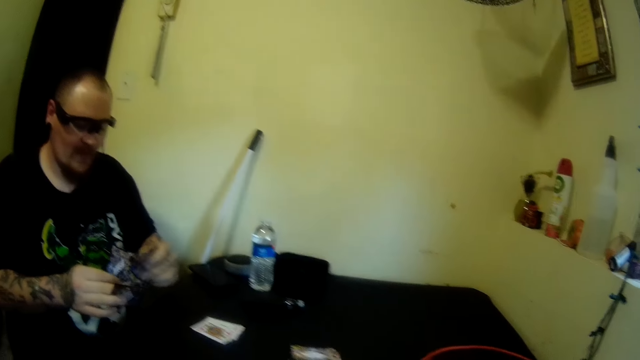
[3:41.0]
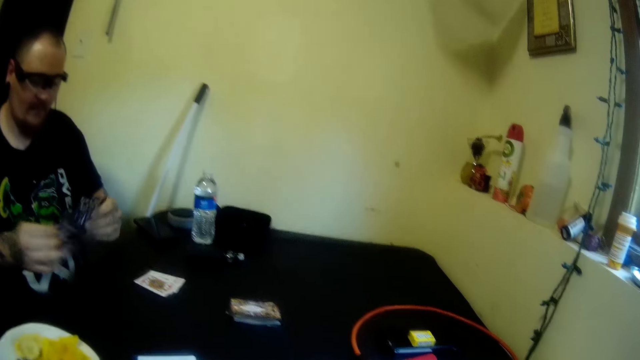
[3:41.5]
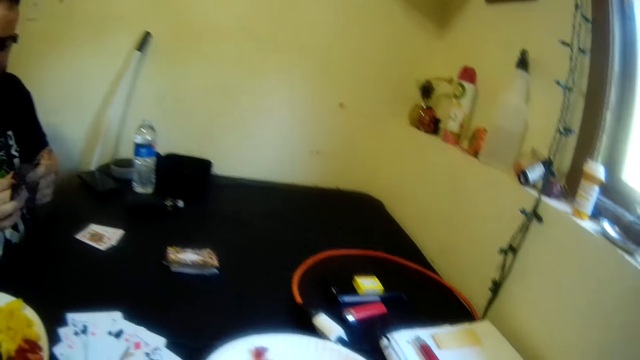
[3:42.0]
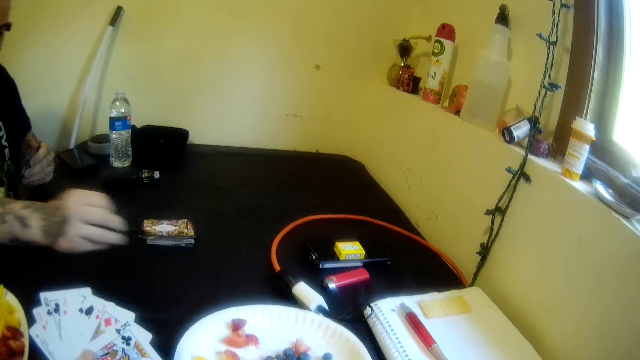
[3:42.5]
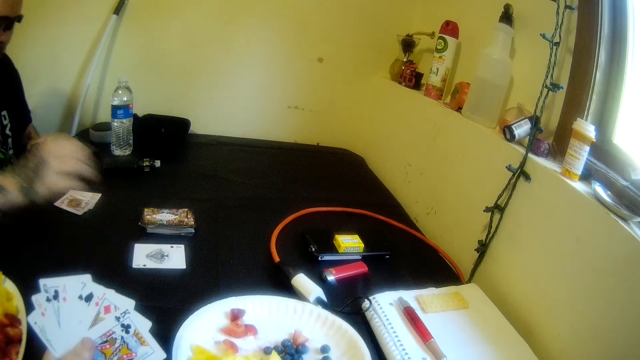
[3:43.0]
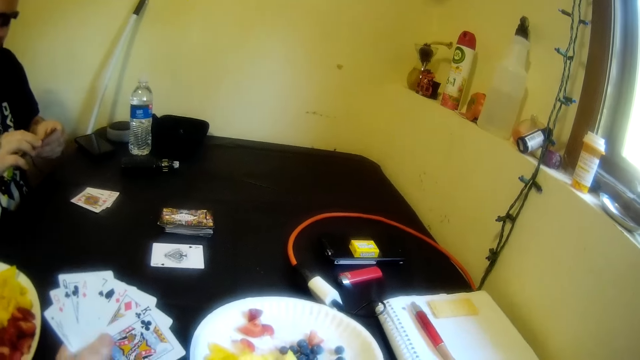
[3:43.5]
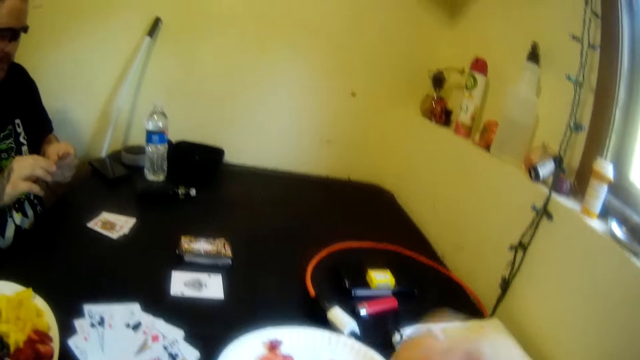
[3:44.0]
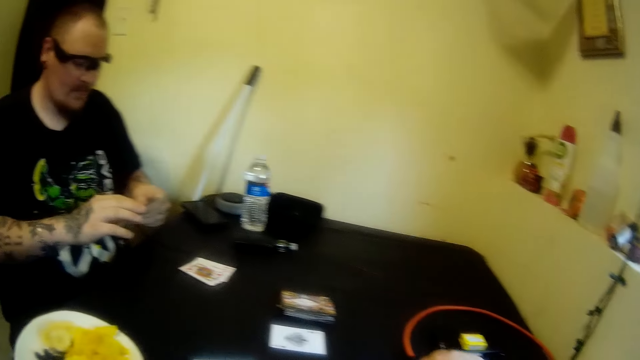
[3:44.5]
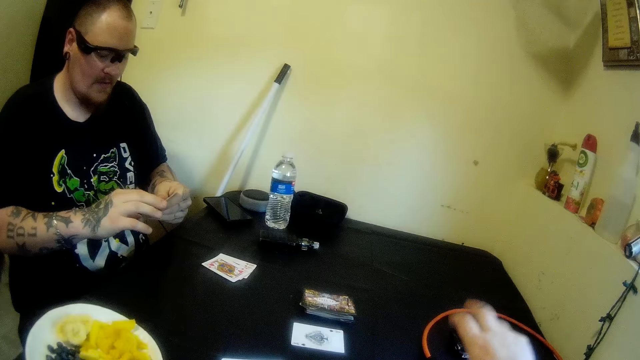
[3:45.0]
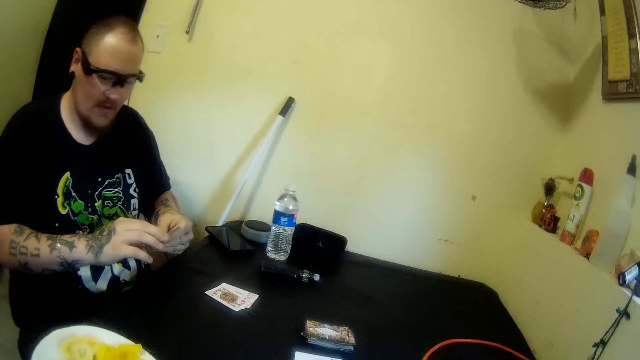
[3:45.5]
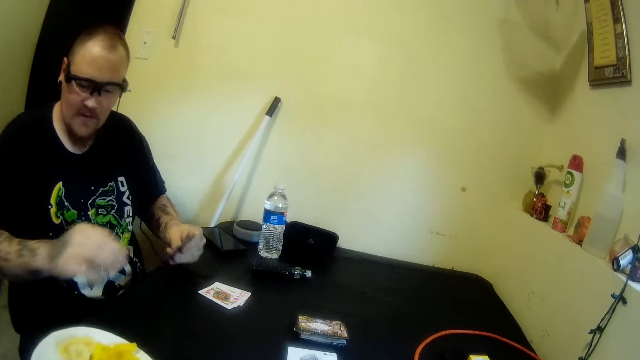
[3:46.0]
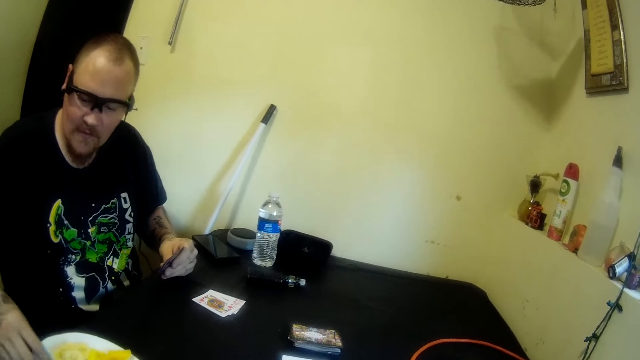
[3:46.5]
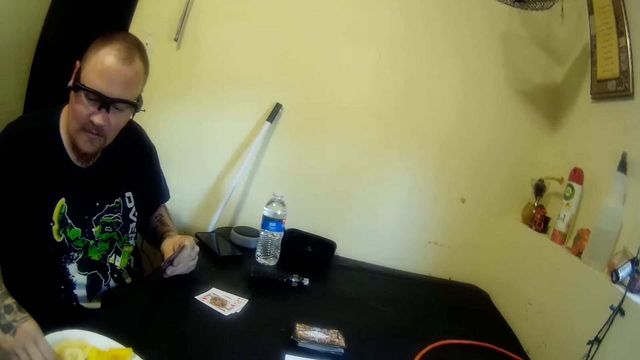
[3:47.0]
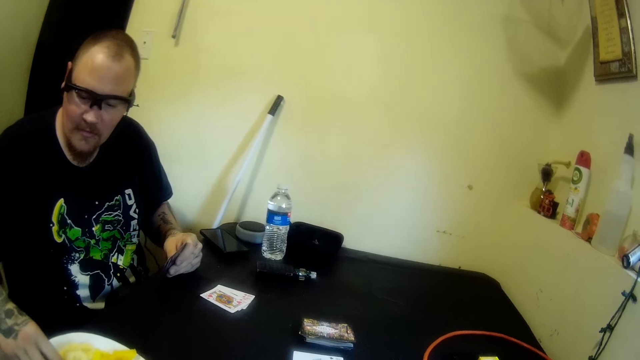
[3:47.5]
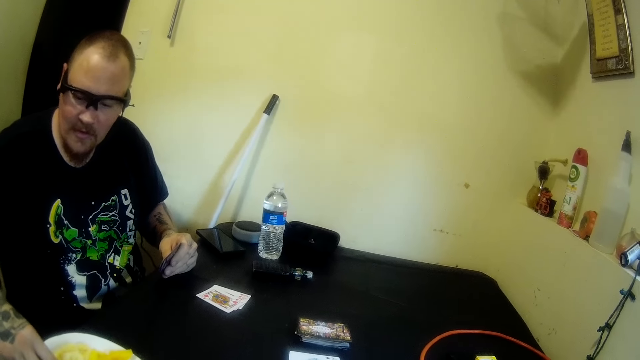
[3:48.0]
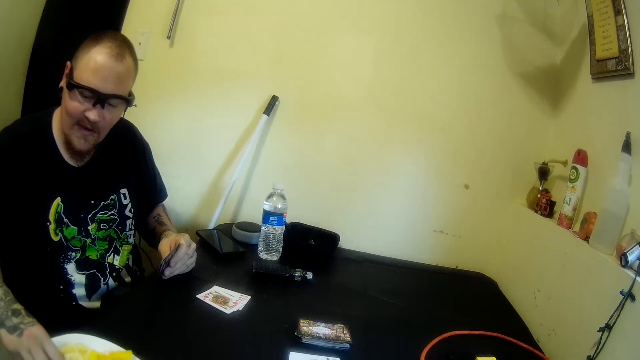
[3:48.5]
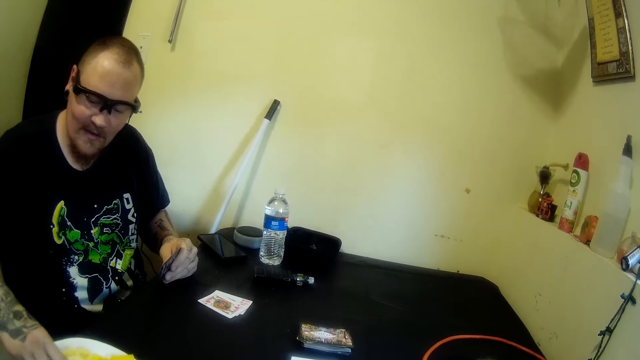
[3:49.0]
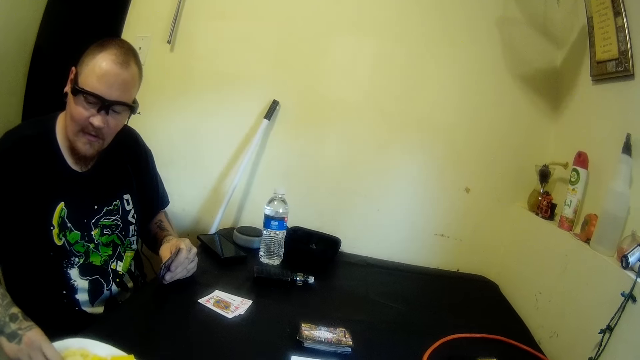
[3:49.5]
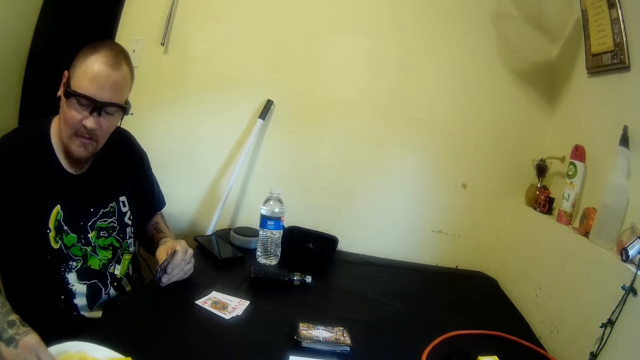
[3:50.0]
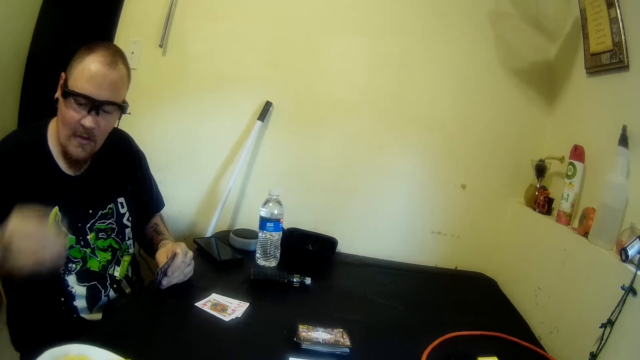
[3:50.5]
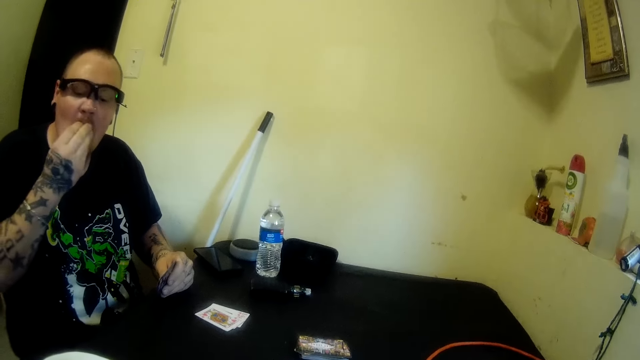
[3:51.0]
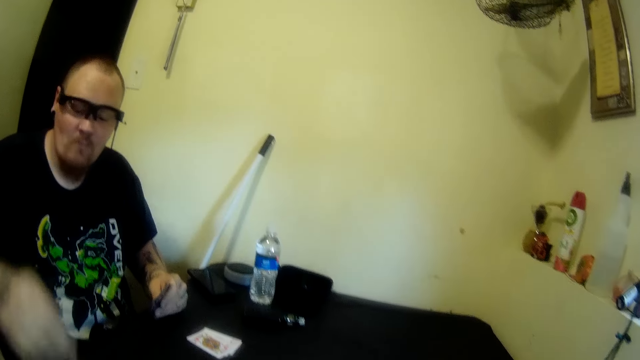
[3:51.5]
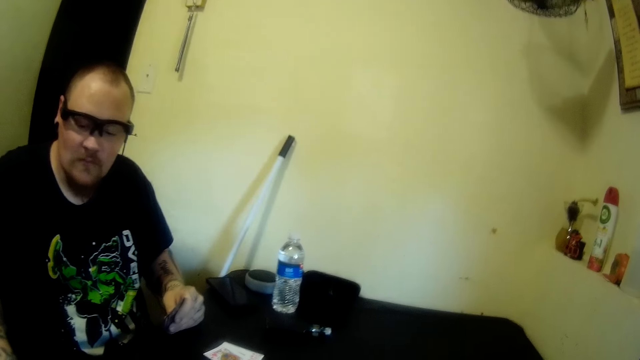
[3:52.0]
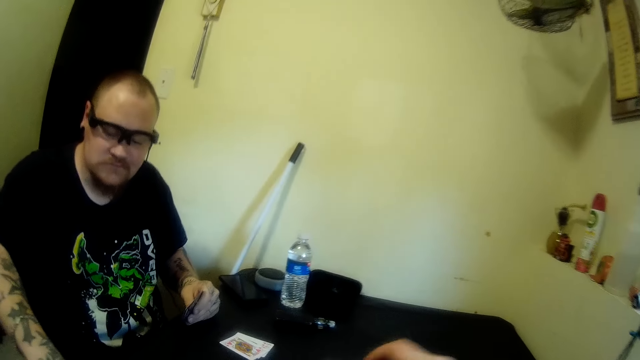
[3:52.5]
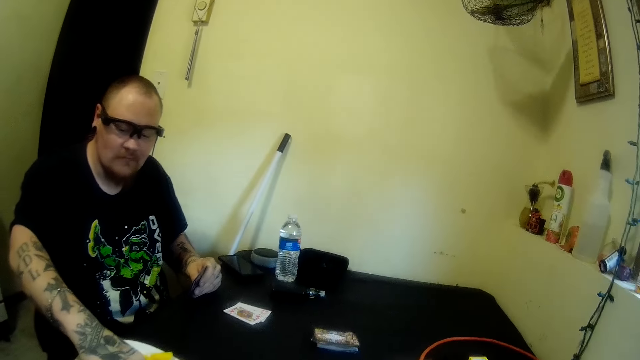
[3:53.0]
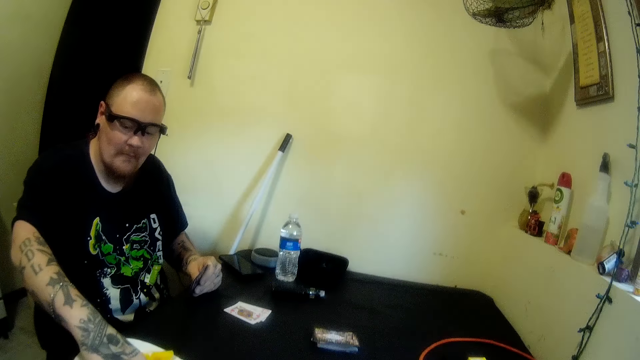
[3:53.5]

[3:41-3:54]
A man shuffles the cards. The man drops a card on the table with his right hand. The camera wearer lifts their hand. They drop a card on the table with their right hand. The man picks plantain from the plate on the table with his right hand. The man inserts the plantain into his mouth with his right hand and picks plantain from the plate on the table with his right hand.

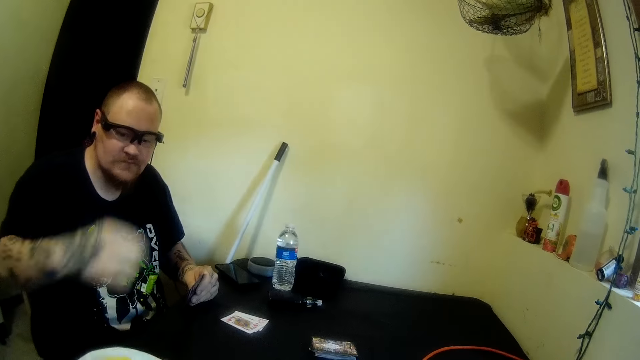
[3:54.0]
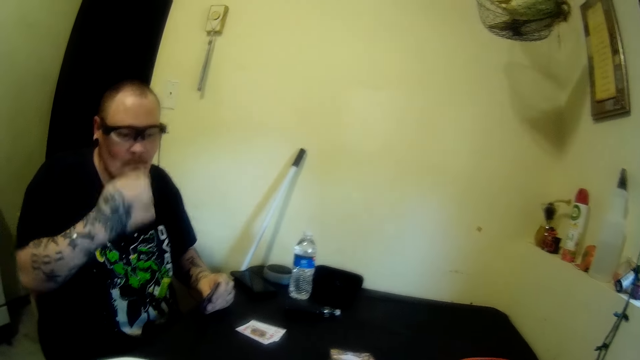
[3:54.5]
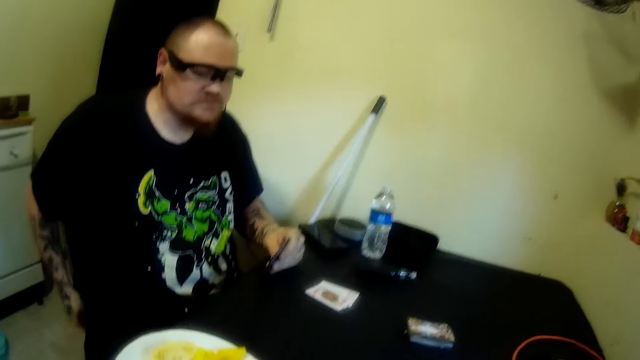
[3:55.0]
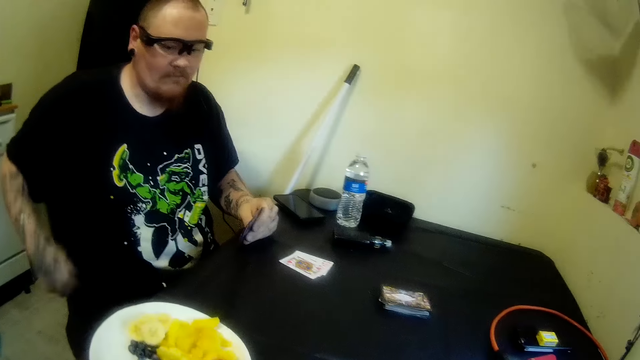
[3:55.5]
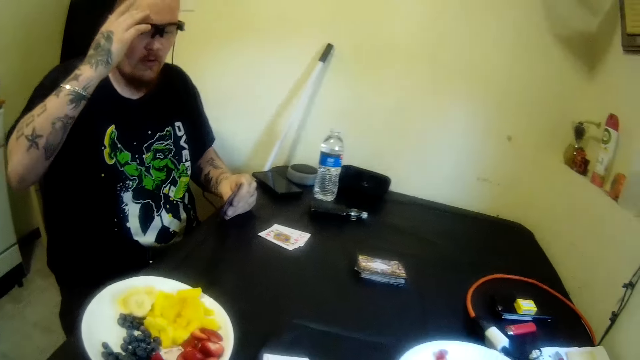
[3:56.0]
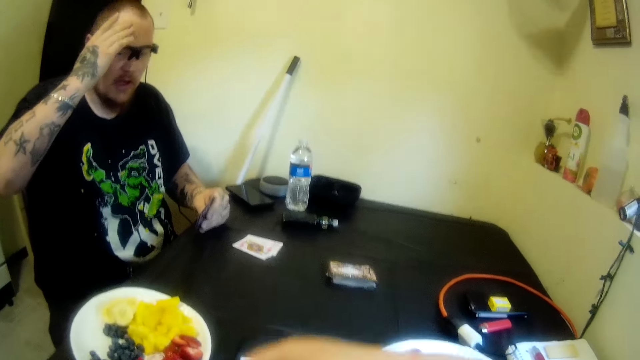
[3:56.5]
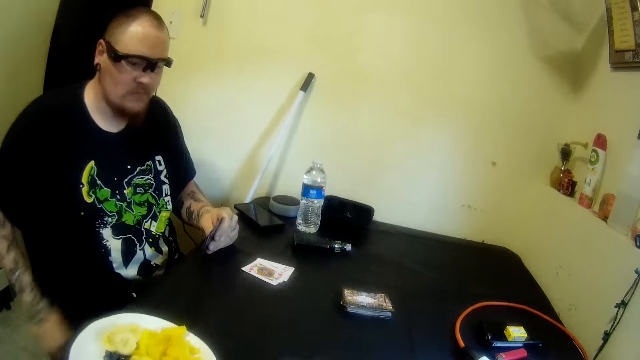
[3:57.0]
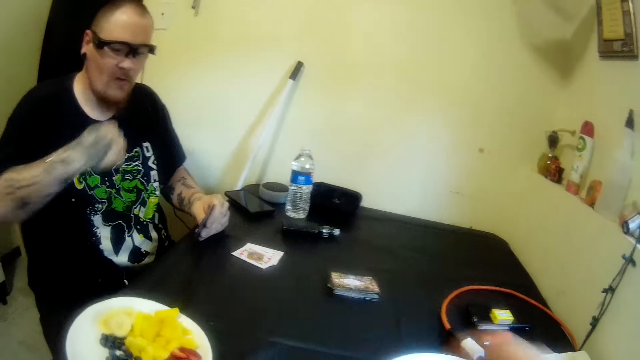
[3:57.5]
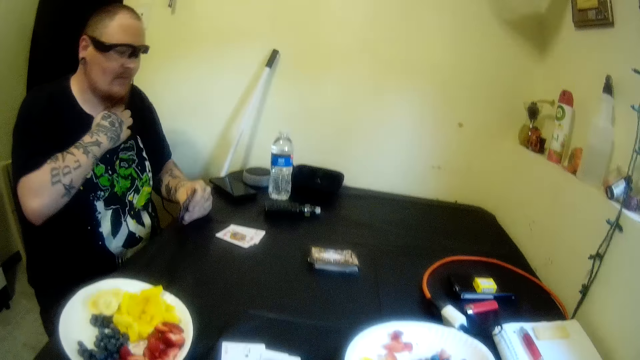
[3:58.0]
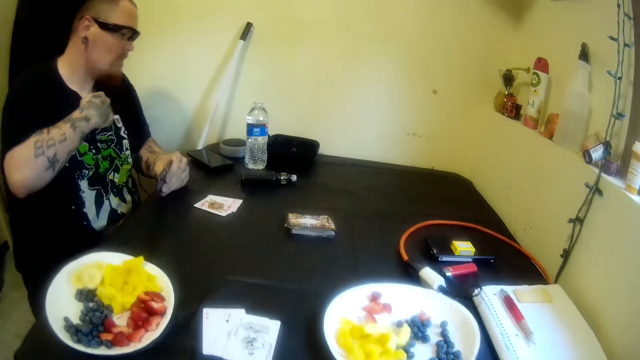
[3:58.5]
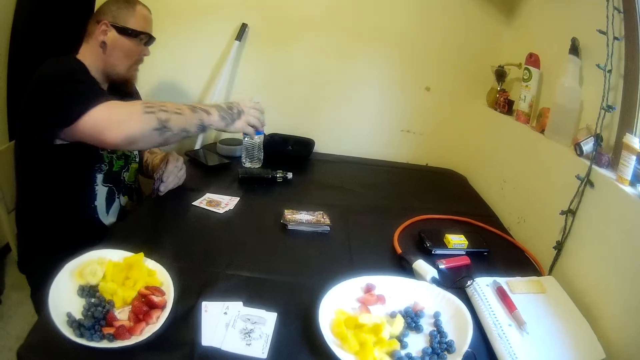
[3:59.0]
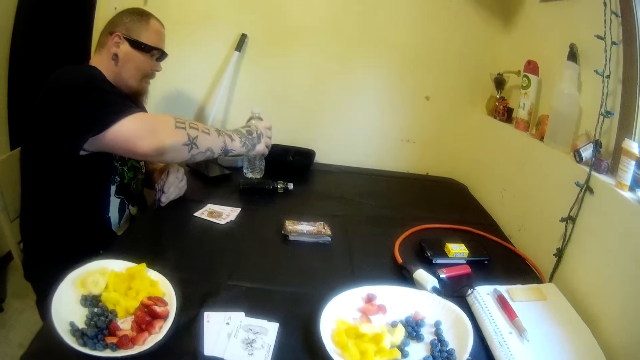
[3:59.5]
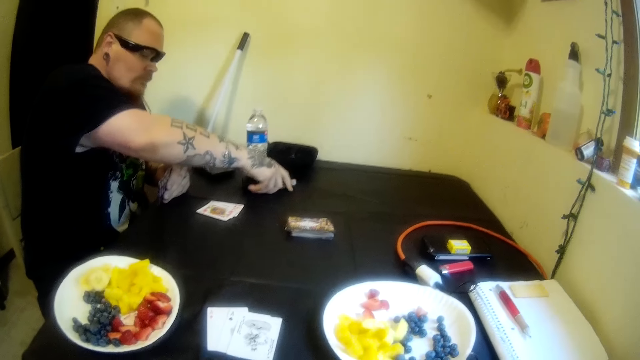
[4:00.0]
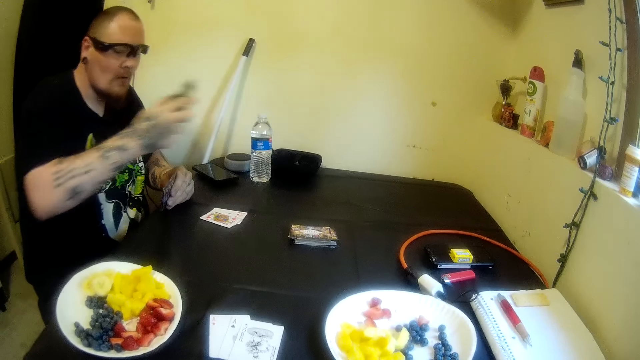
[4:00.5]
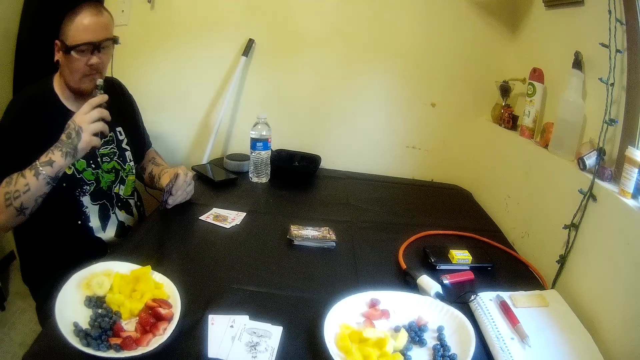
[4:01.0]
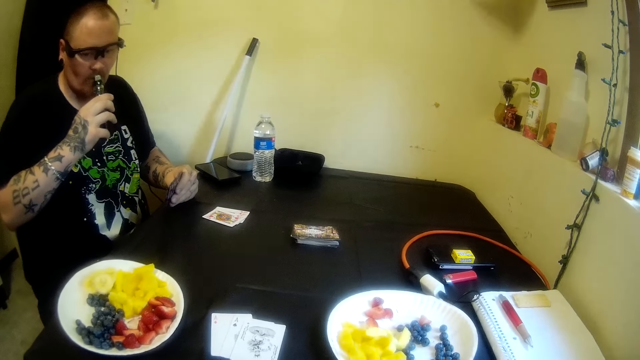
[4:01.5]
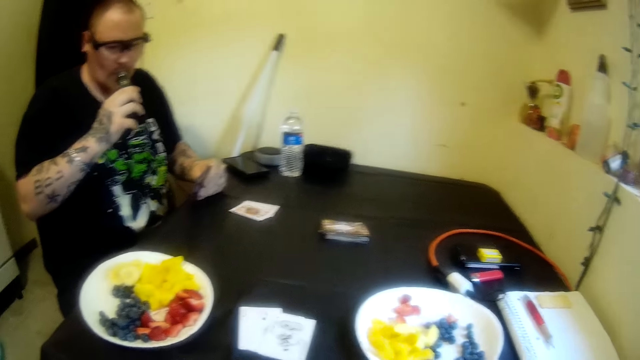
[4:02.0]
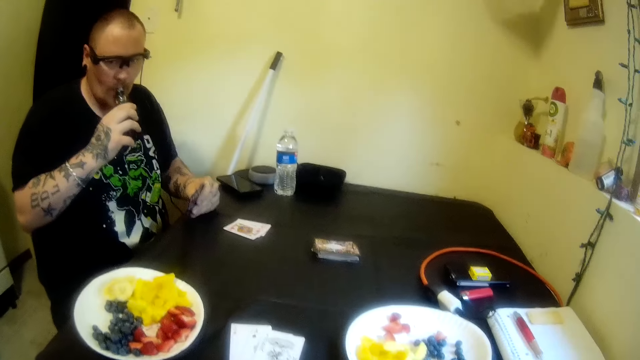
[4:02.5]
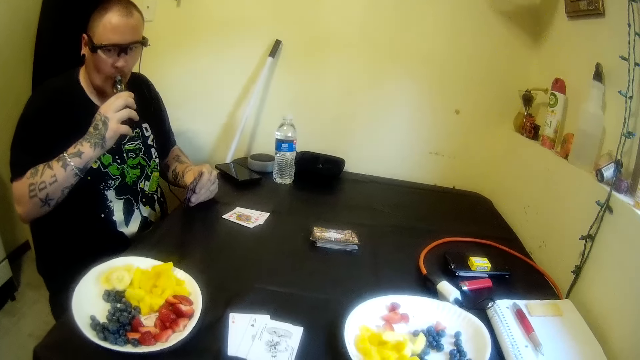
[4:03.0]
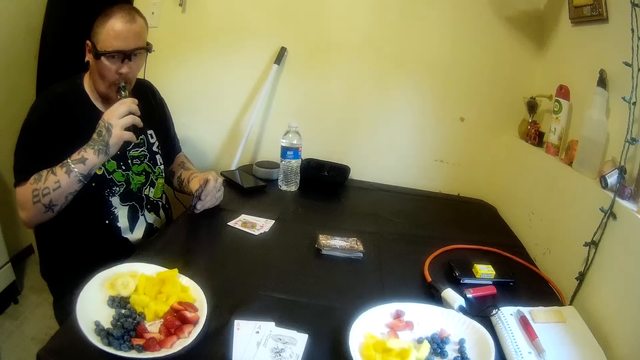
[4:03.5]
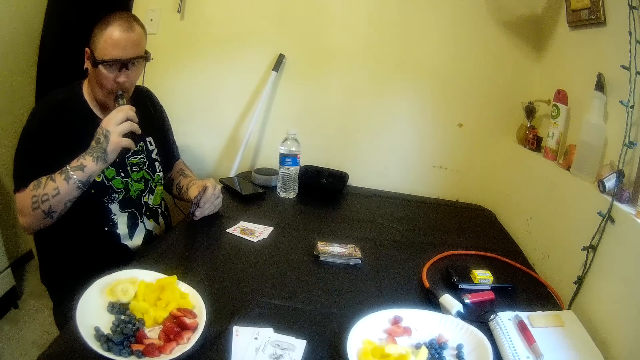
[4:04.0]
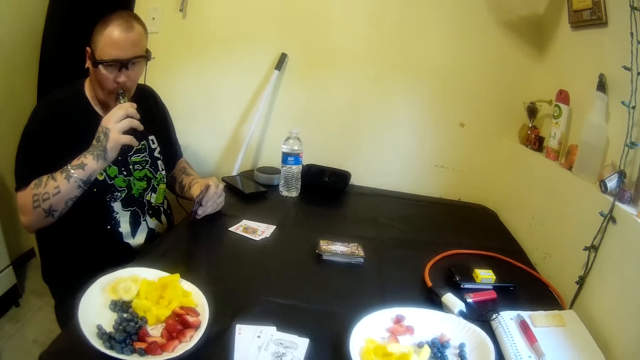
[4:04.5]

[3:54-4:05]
A man inserts the plantain into his mouth with his right hand. He rubs his clothes with his right hand, wipes his hand on his trouser, and scratches his body with his right hand. The camera wearer puts a card on the table. The man wipes his hand on his trouser and scratches his body. He touches a bottle of water from the table with his right hand and holds the bottle. The camera wearer picks the tobacco from the table with his right hand. The man picks the vape. He smokes the tobacco or vape.
